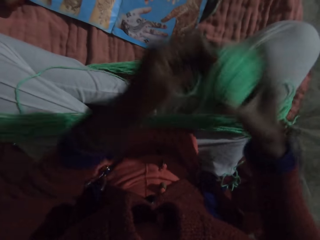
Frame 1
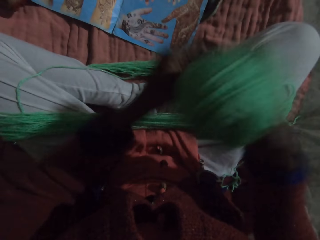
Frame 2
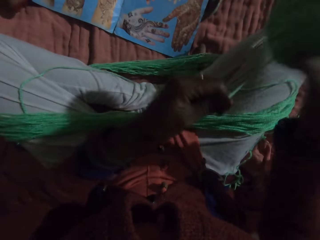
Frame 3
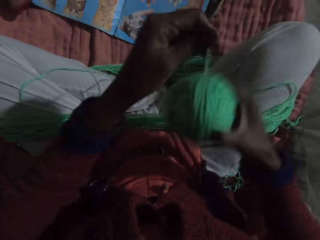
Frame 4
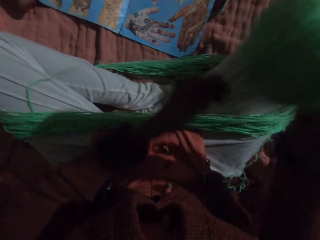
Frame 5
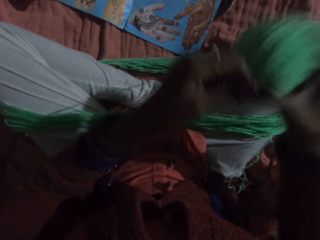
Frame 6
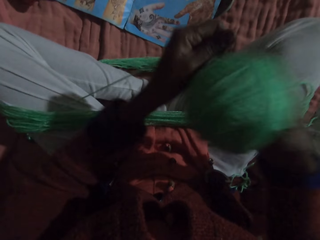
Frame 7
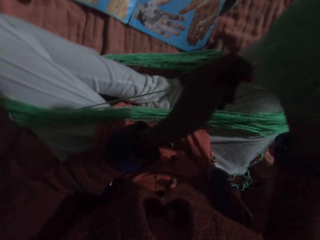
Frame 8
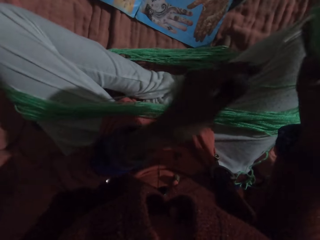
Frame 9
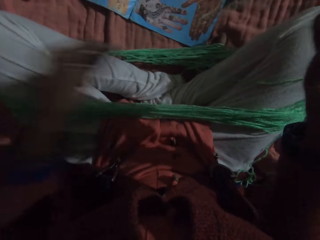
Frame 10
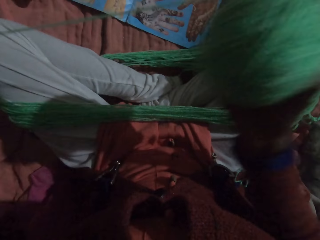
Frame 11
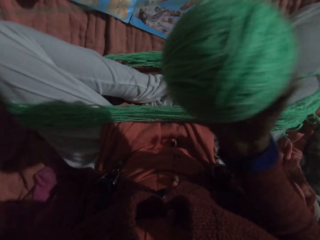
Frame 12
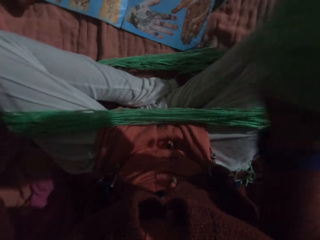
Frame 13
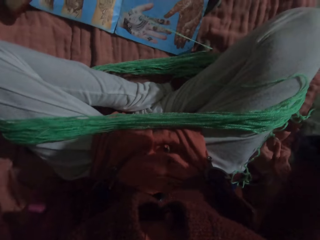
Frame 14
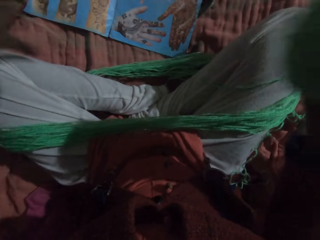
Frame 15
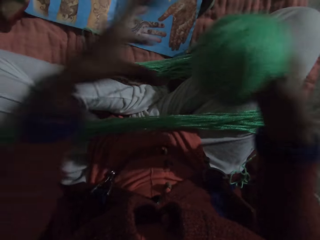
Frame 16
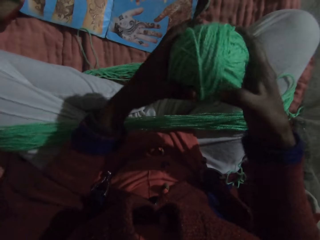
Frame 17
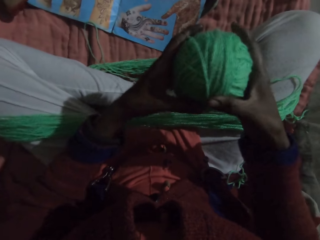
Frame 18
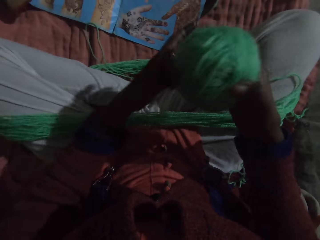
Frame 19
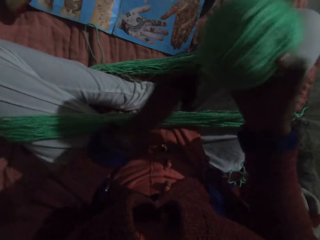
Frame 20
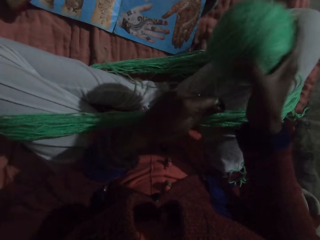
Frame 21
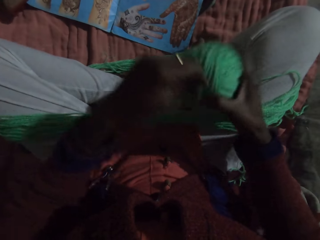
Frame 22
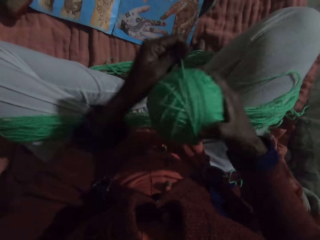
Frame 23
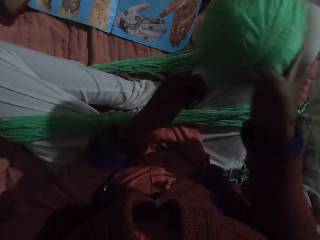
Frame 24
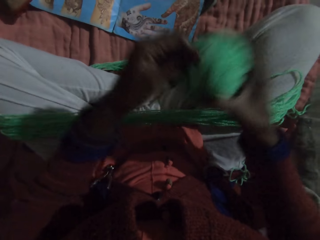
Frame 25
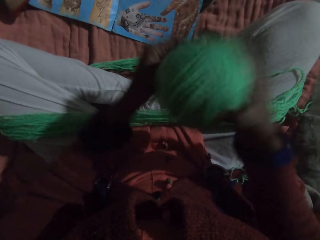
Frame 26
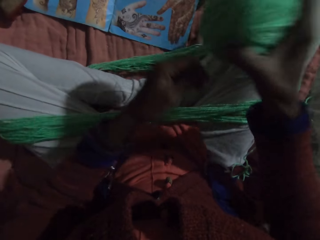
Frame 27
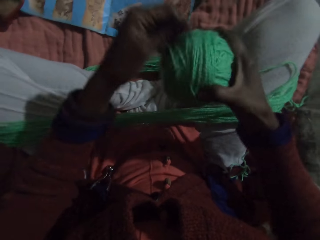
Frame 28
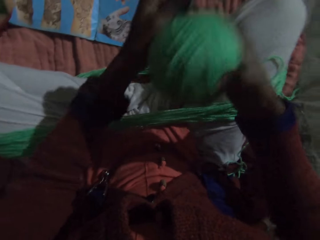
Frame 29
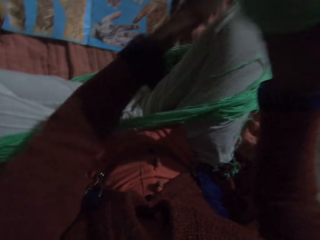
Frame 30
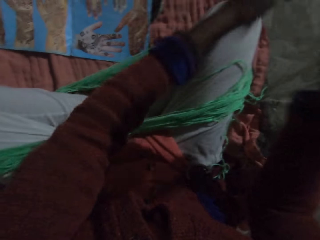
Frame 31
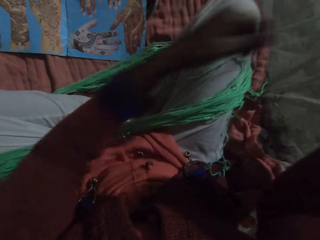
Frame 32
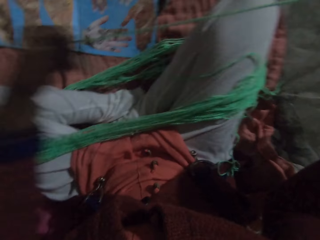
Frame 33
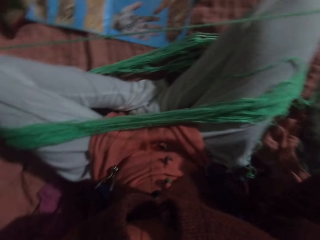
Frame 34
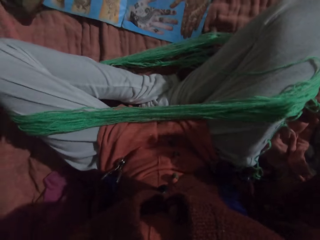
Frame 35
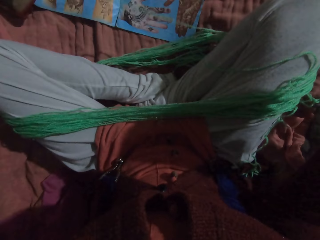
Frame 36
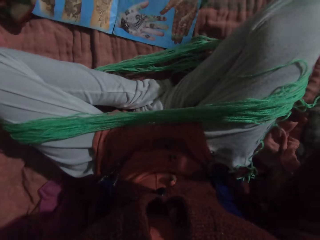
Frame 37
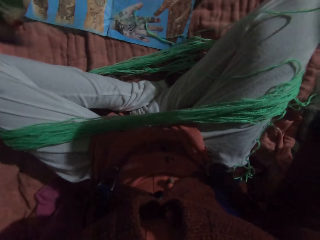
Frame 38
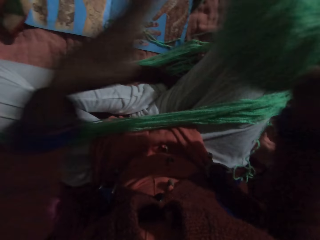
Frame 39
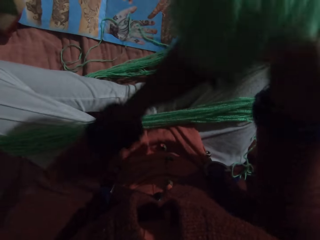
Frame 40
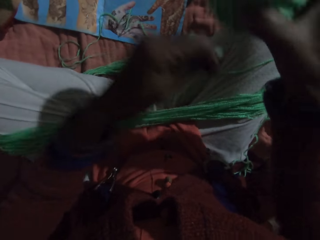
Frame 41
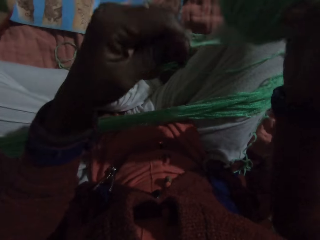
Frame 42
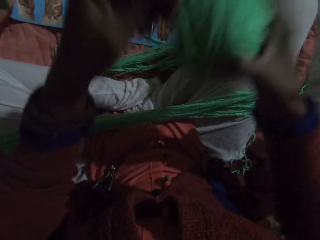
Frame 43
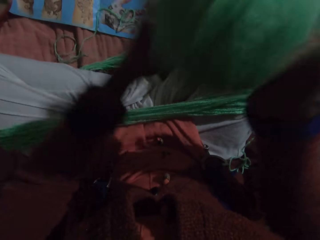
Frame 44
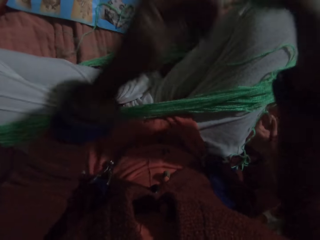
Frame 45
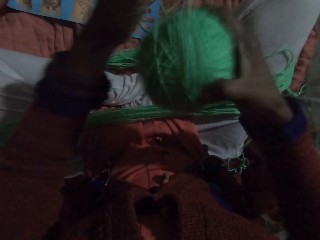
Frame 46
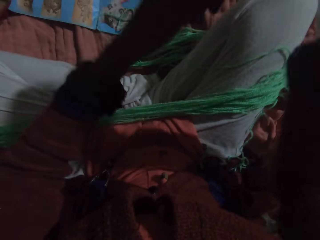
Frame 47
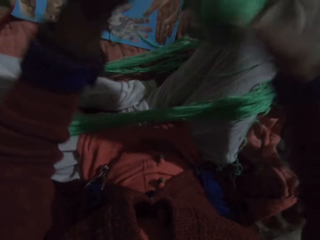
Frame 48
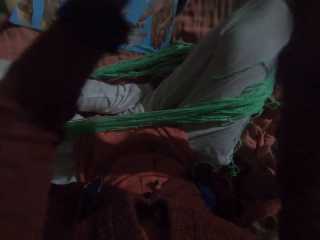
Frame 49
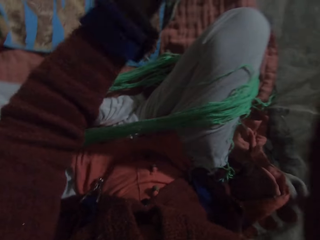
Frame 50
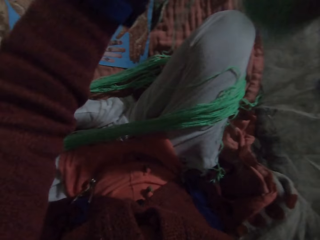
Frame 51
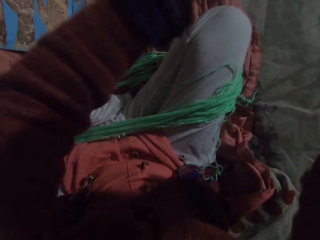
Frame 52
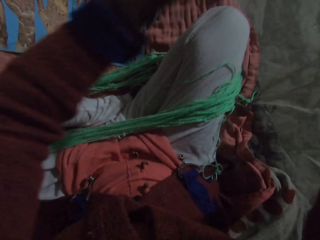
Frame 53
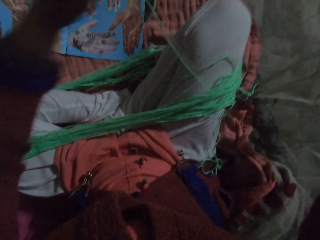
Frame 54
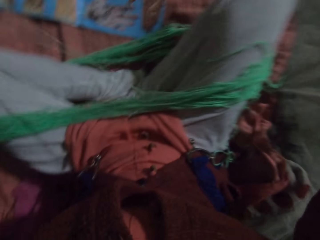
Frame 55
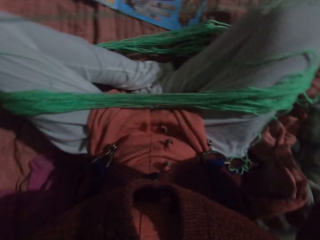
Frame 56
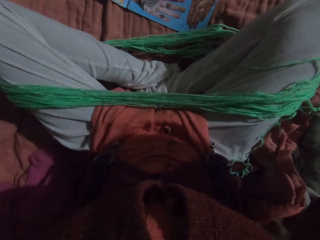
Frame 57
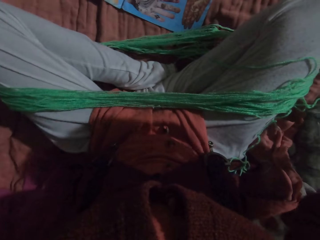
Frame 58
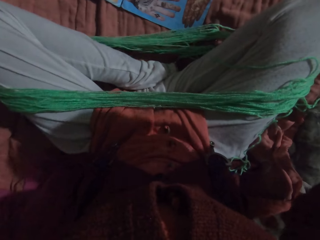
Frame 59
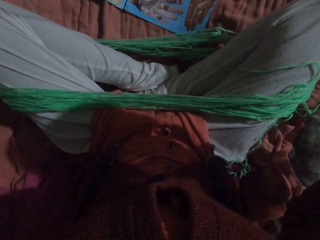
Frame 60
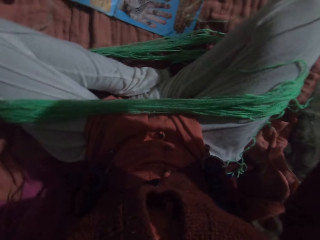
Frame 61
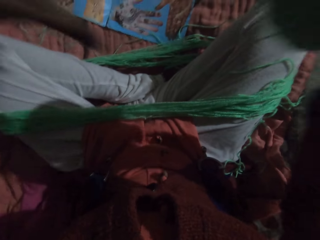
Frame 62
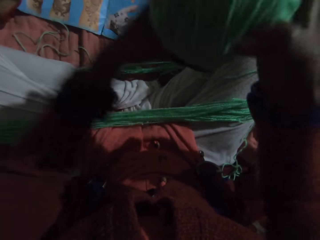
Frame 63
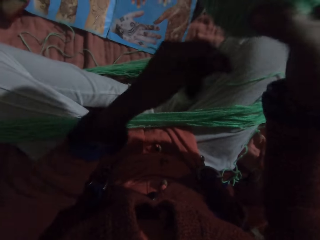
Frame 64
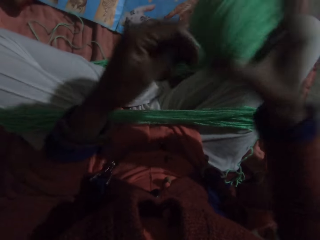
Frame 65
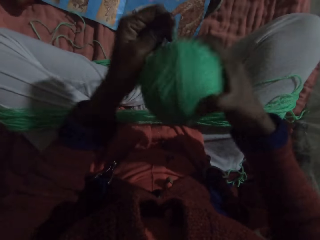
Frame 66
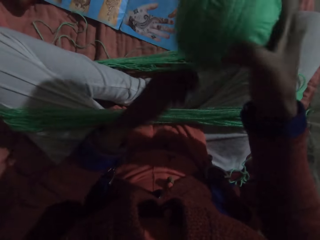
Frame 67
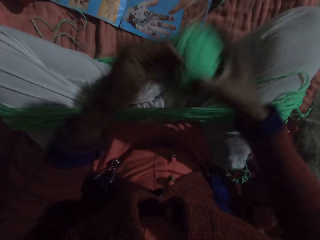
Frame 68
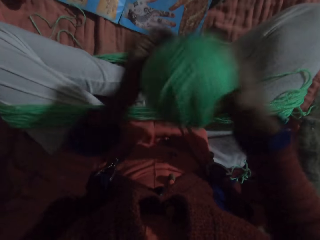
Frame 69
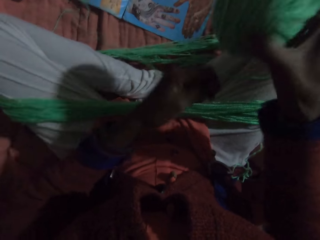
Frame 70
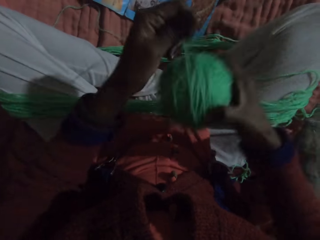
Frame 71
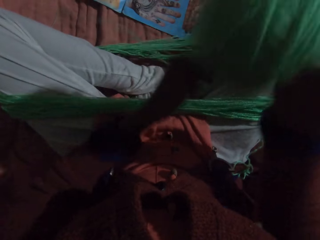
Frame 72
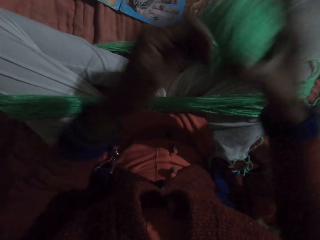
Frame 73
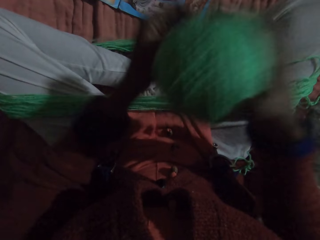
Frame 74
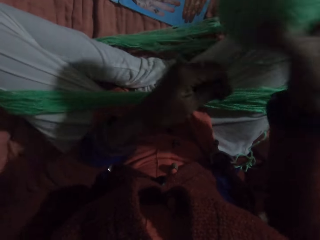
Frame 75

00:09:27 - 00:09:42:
The camera wearer adjusts the yarn with her hands. She moves her hand along the yarn. She rolls the yarn with her hands. She adjusts the yarn with her hands. She rolls the yarn with her hands. She adjusts the yarn with her hands. She rolls the yarn with her hands.

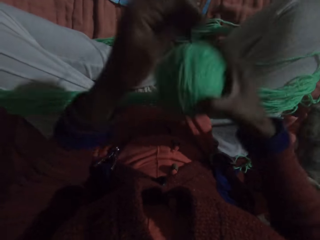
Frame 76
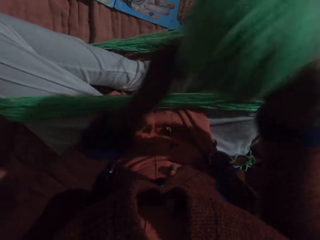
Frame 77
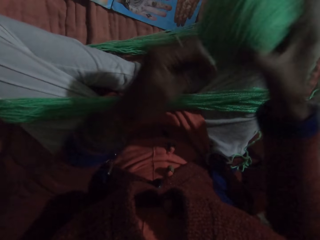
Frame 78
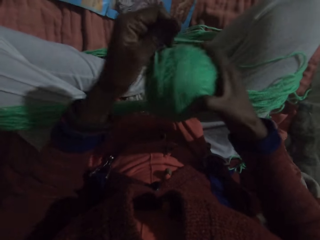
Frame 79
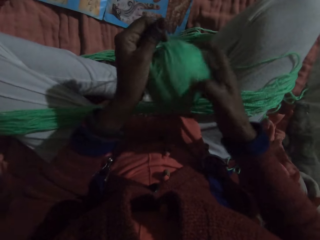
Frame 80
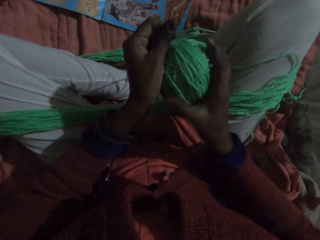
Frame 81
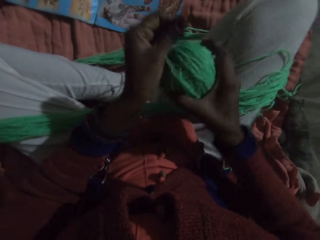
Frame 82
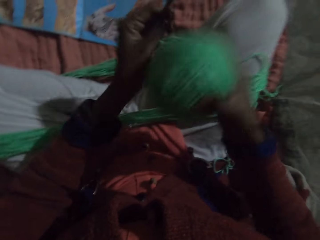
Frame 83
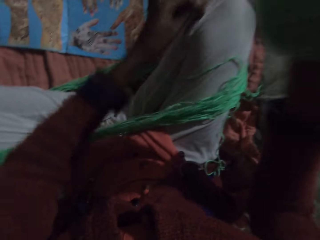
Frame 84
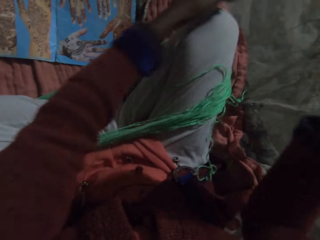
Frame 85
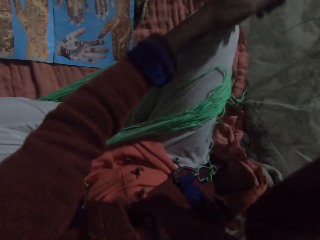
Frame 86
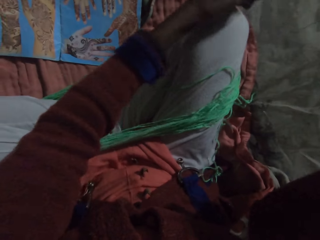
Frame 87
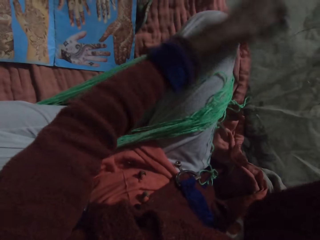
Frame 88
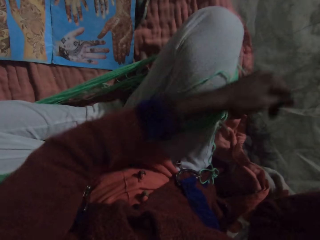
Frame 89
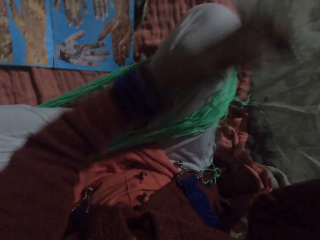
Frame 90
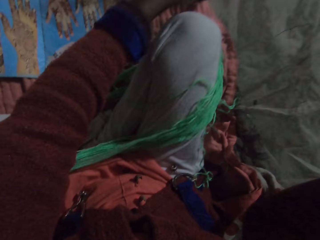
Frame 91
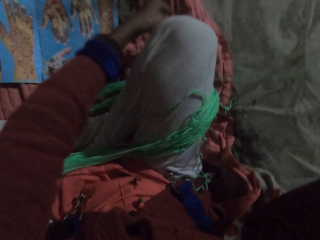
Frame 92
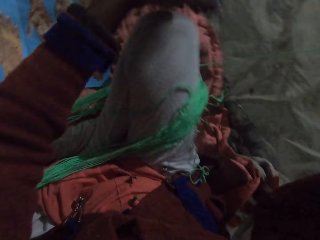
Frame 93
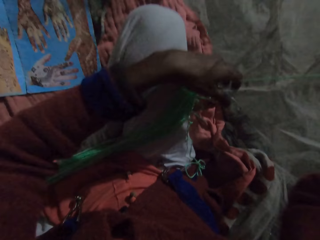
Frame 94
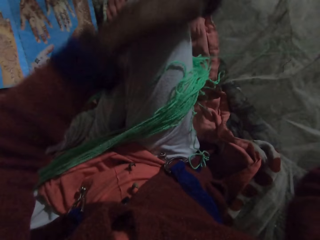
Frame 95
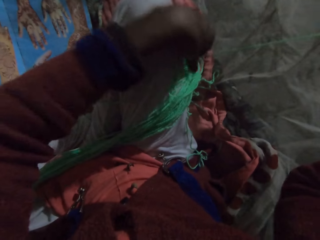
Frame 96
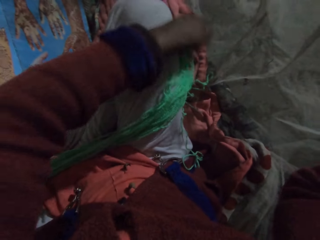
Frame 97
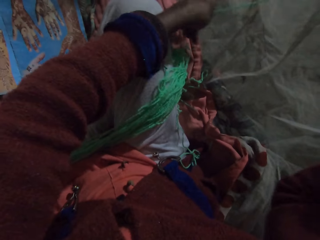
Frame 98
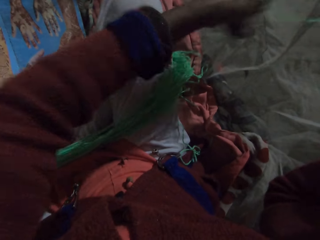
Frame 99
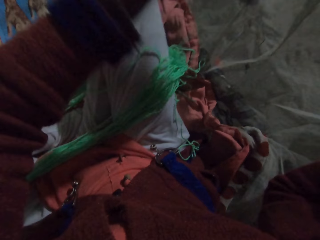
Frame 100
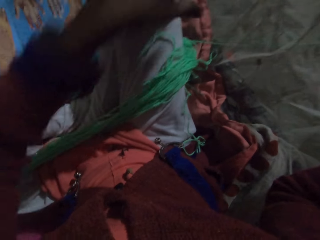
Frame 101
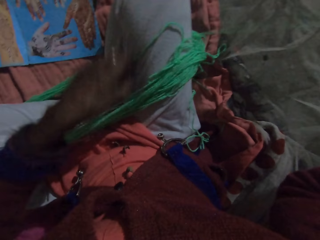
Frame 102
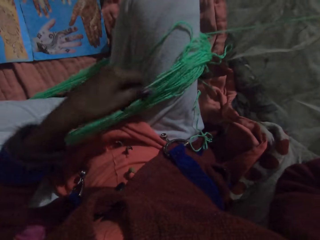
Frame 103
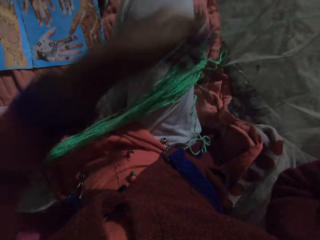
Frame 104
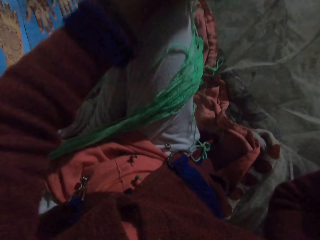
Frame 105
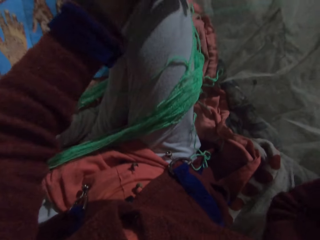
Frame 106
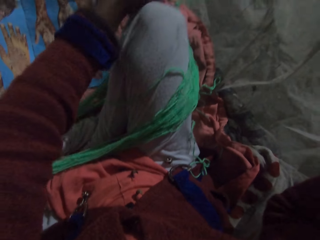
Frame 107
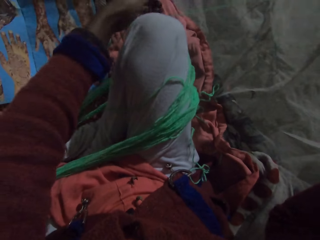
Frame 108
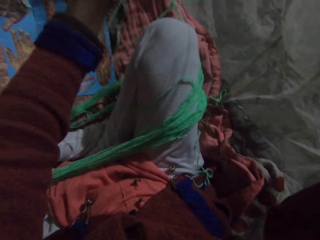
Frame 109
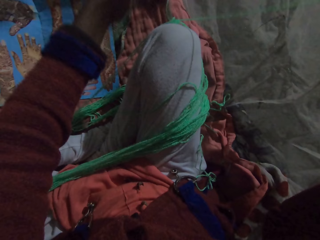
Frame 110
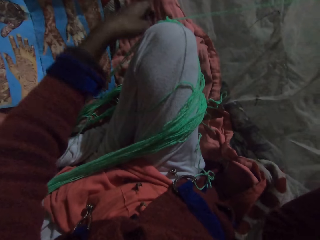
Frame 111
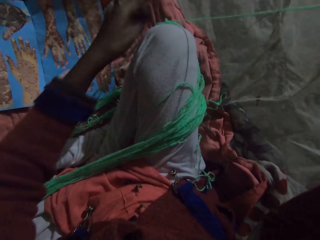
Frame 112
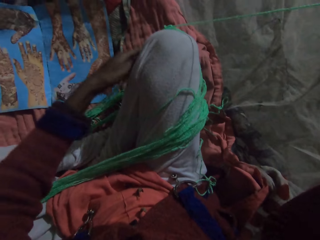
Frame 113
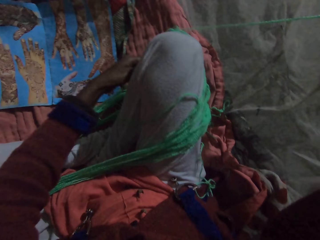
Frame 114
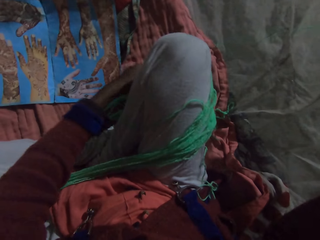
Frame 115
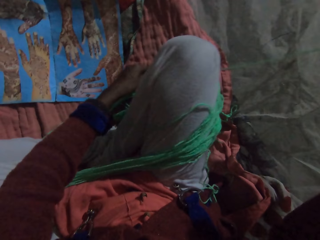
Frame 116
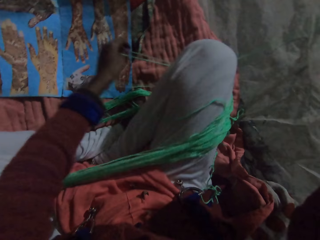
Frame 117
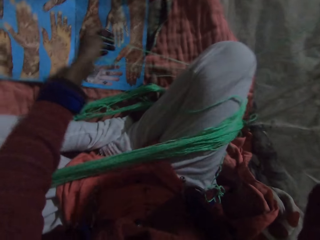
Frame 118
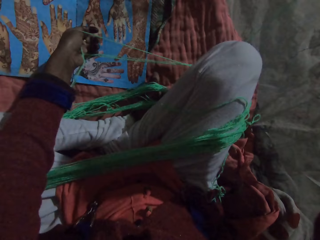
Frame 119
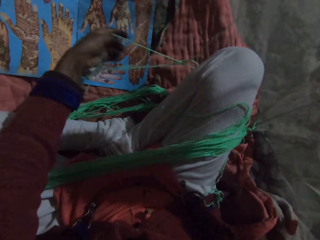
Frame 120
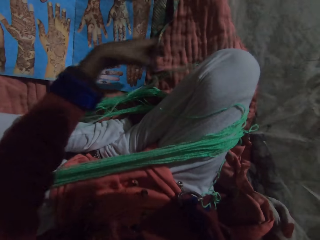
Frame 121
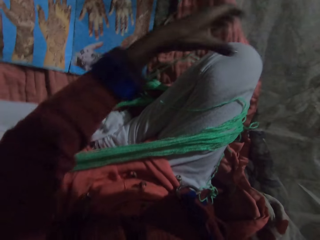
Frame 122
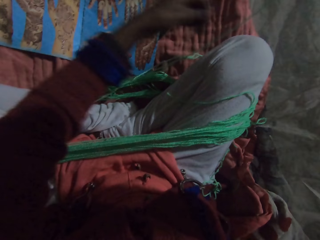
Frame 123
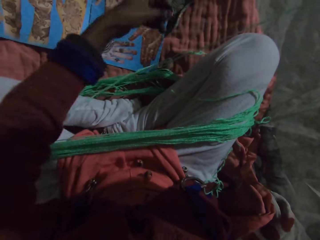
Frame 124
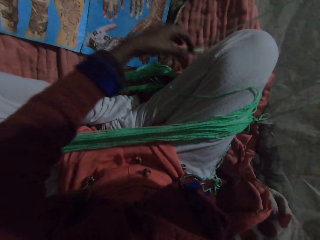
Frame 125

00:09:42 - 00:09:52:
The camera wearer turns the yarn. She adjusts the yarn with her hands. She lifts the yarn. She removes the yarn from her leg. She does it again.
